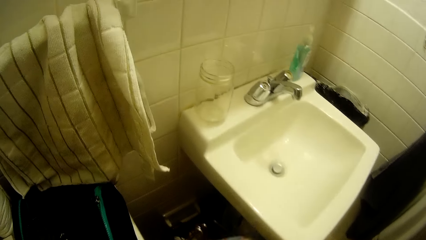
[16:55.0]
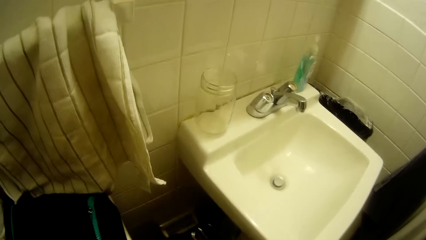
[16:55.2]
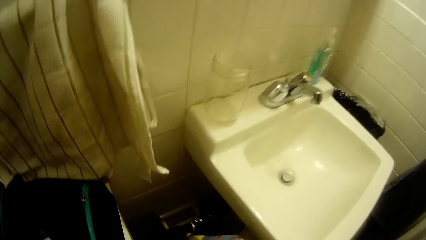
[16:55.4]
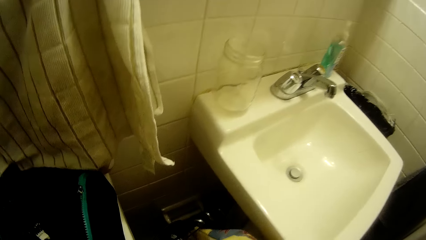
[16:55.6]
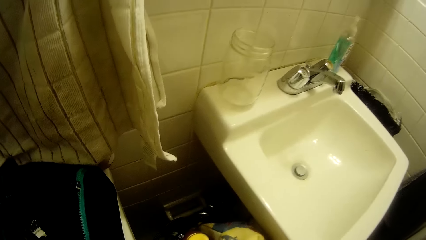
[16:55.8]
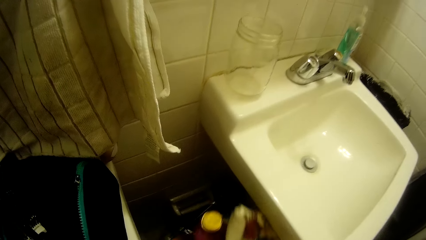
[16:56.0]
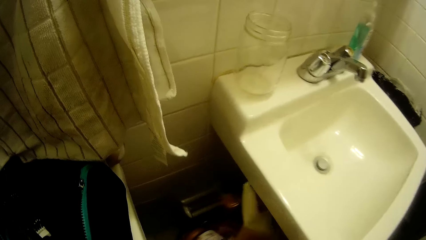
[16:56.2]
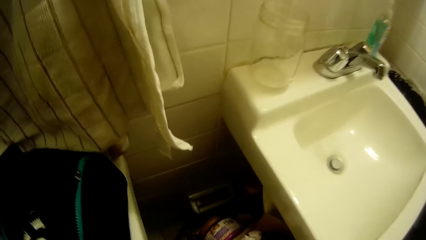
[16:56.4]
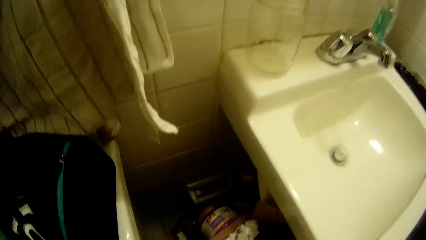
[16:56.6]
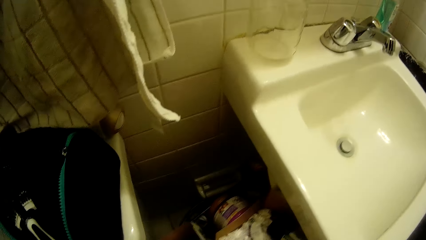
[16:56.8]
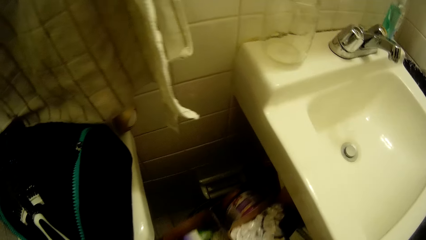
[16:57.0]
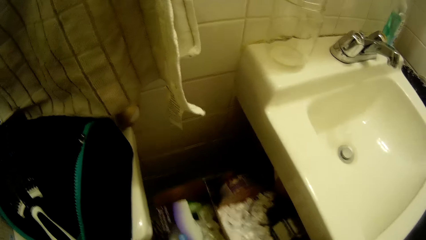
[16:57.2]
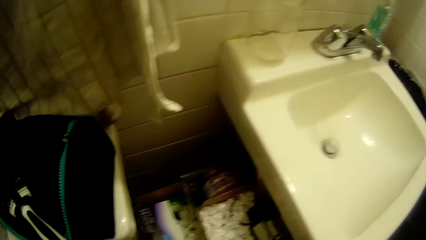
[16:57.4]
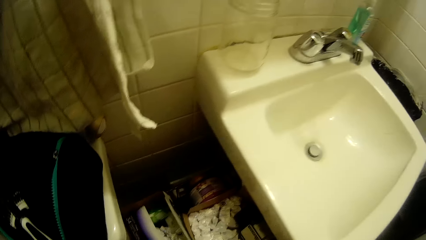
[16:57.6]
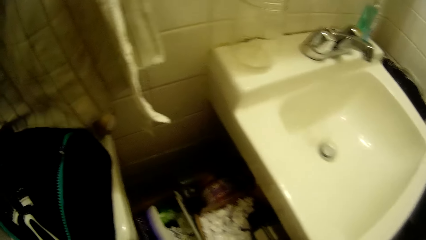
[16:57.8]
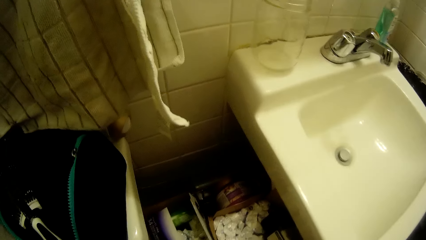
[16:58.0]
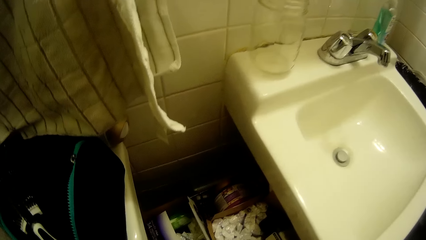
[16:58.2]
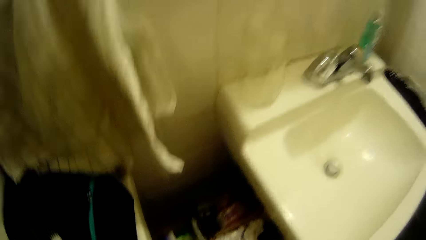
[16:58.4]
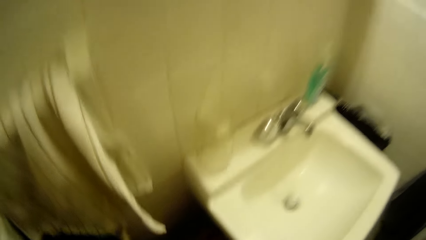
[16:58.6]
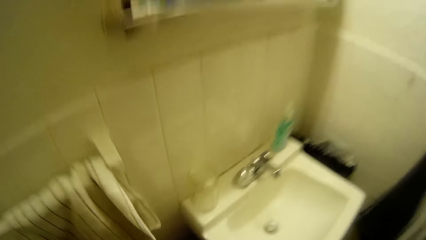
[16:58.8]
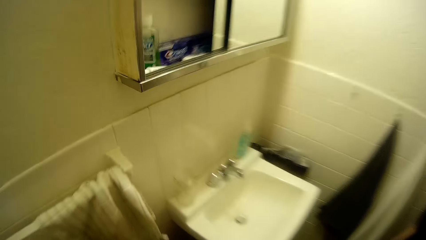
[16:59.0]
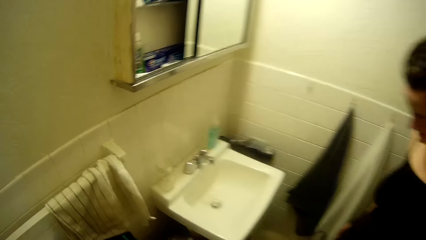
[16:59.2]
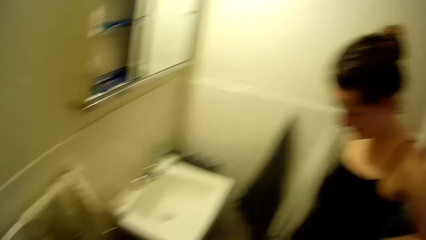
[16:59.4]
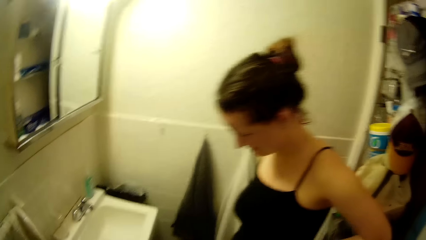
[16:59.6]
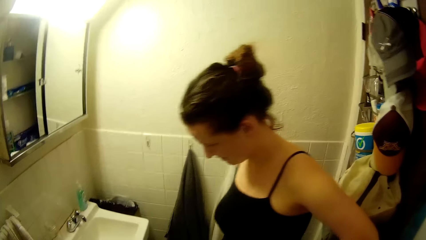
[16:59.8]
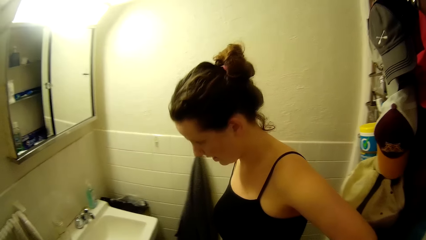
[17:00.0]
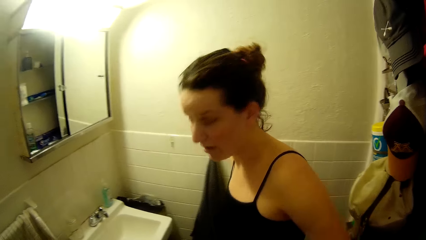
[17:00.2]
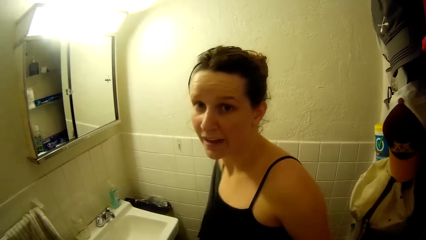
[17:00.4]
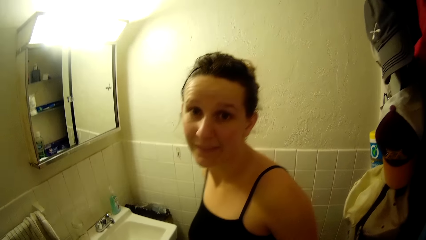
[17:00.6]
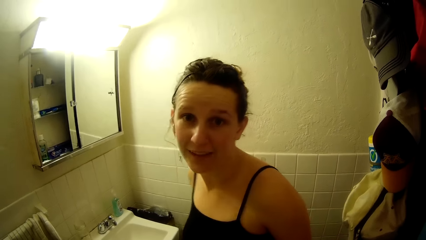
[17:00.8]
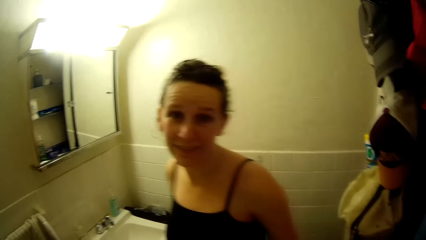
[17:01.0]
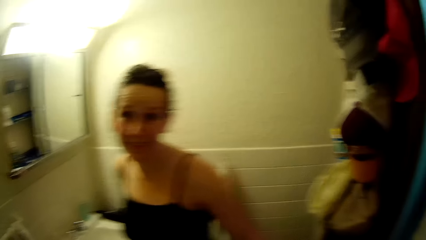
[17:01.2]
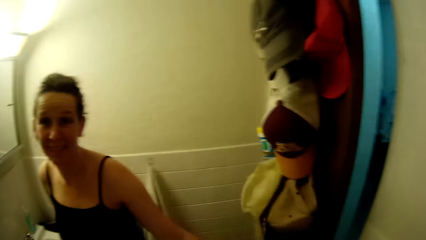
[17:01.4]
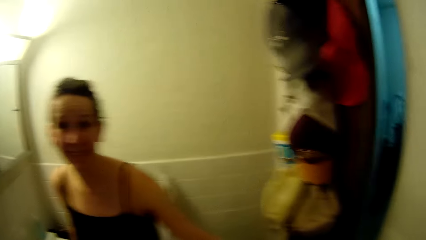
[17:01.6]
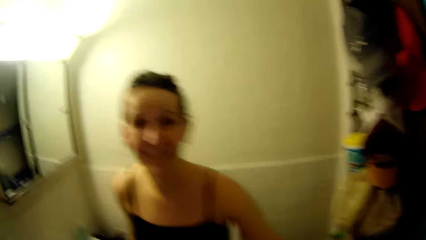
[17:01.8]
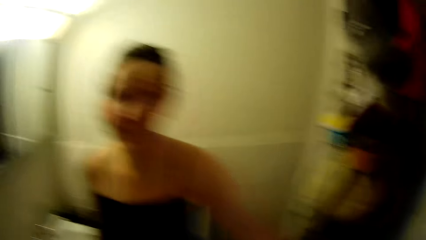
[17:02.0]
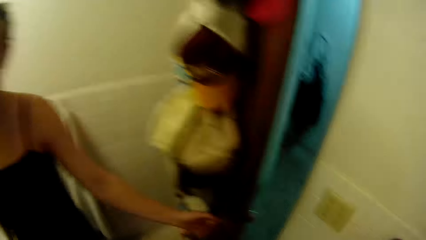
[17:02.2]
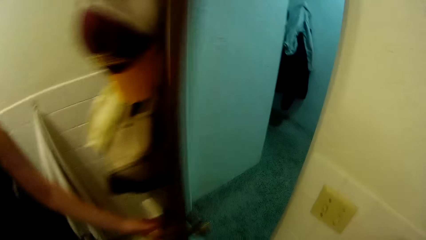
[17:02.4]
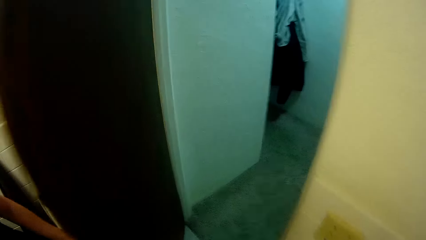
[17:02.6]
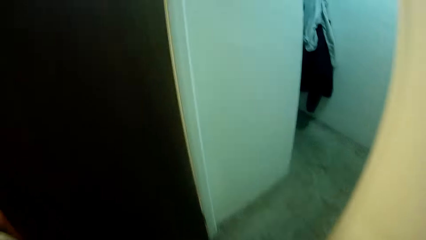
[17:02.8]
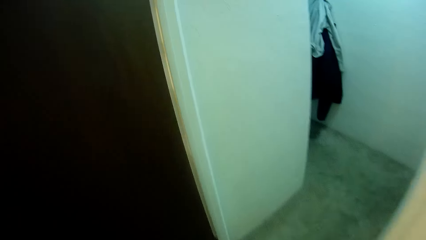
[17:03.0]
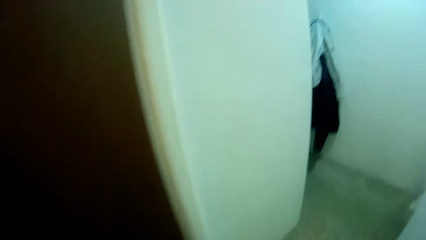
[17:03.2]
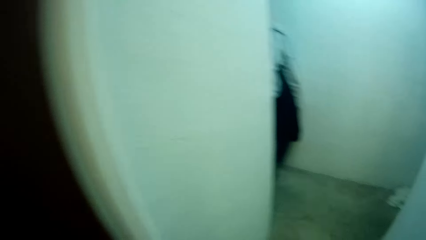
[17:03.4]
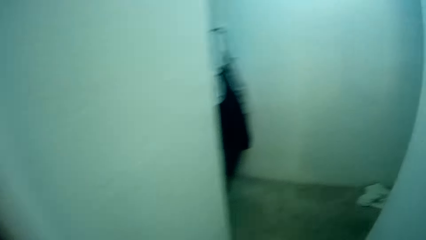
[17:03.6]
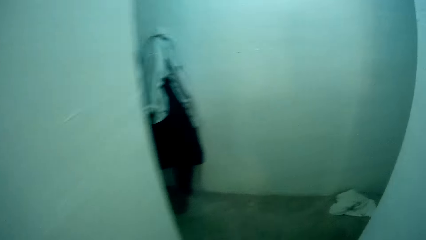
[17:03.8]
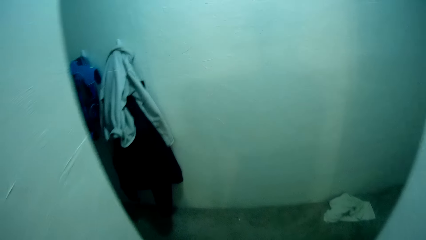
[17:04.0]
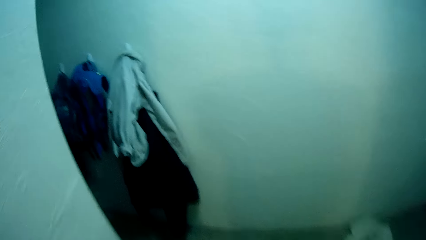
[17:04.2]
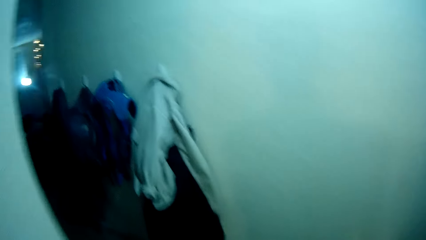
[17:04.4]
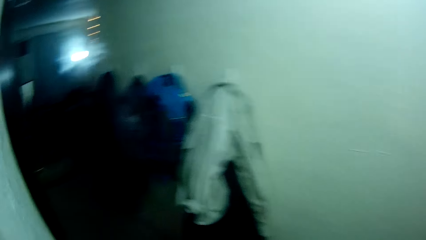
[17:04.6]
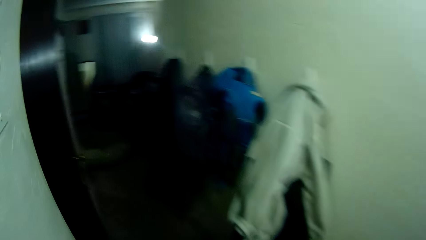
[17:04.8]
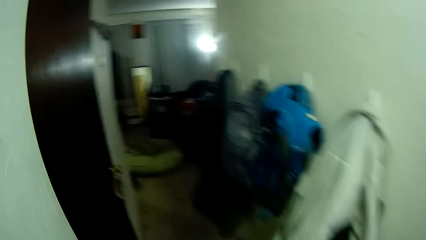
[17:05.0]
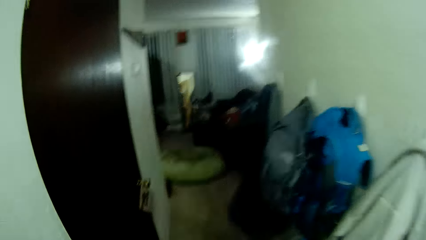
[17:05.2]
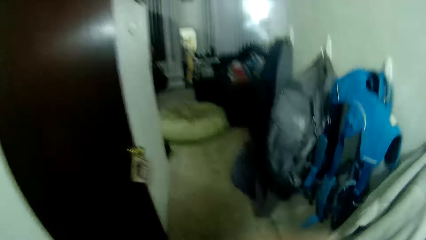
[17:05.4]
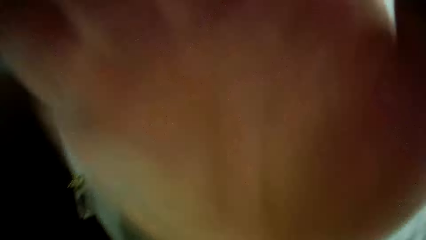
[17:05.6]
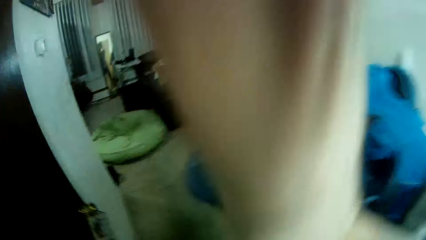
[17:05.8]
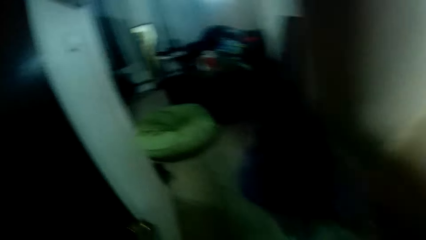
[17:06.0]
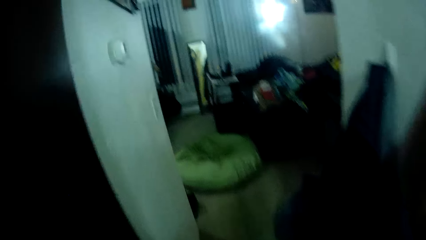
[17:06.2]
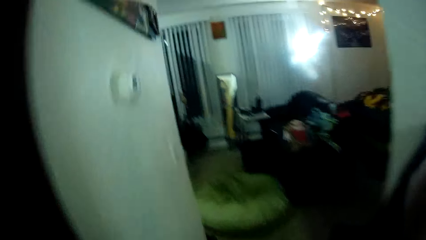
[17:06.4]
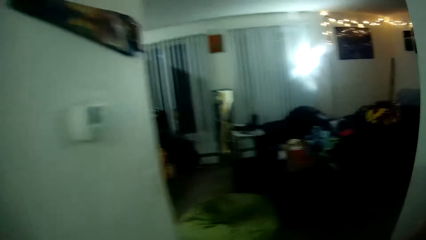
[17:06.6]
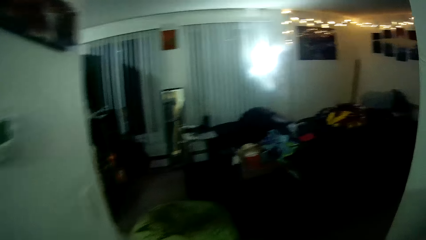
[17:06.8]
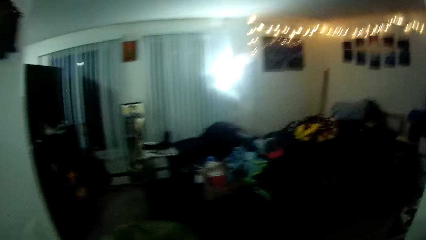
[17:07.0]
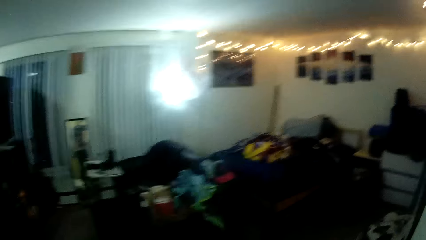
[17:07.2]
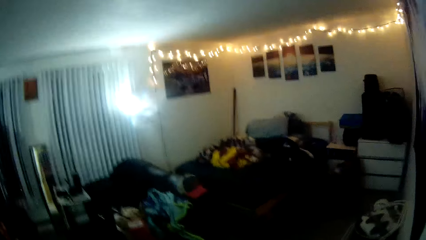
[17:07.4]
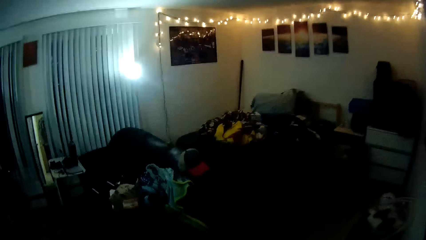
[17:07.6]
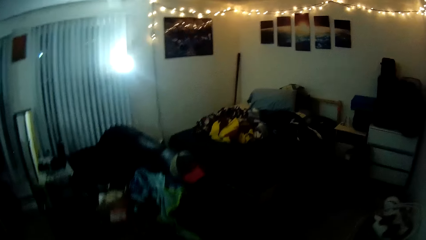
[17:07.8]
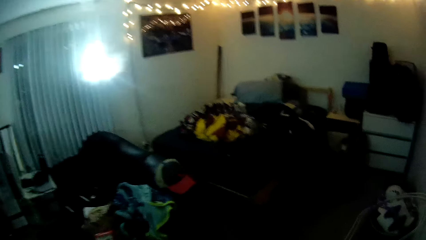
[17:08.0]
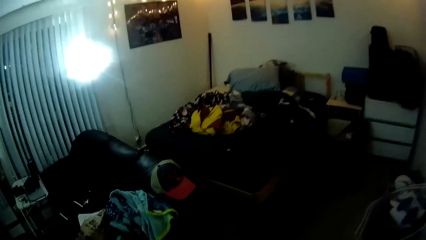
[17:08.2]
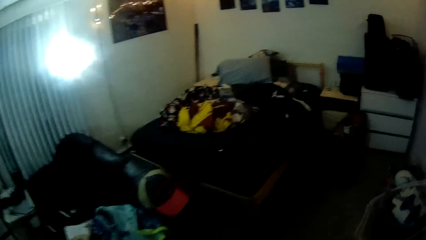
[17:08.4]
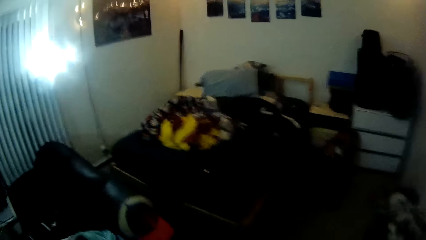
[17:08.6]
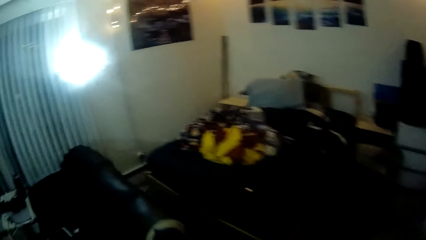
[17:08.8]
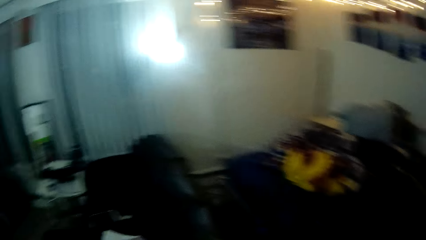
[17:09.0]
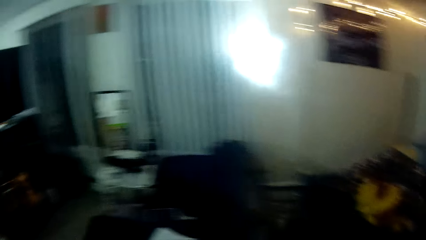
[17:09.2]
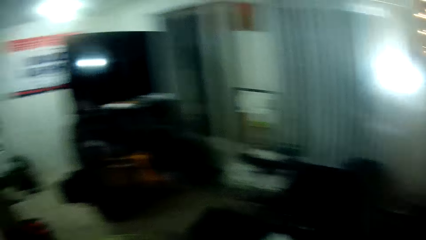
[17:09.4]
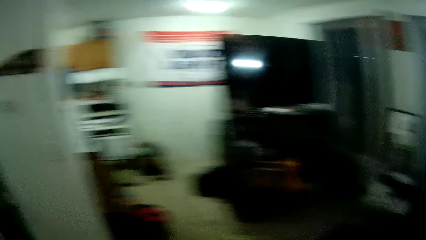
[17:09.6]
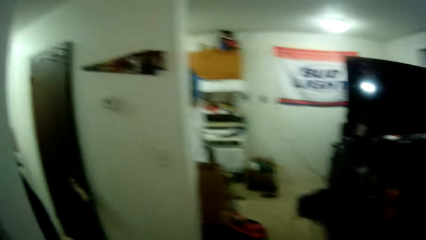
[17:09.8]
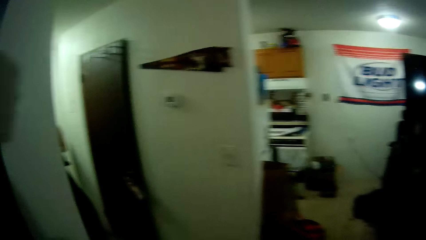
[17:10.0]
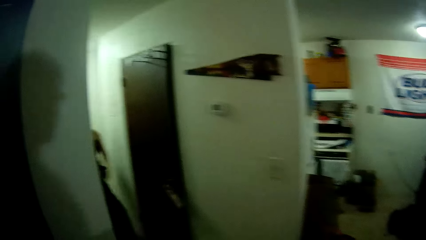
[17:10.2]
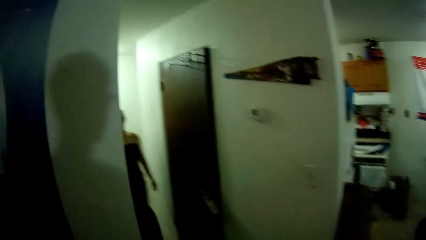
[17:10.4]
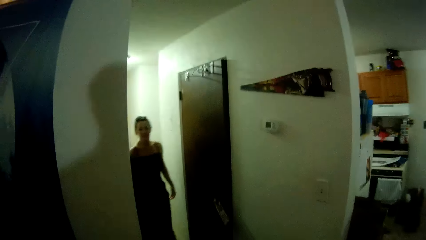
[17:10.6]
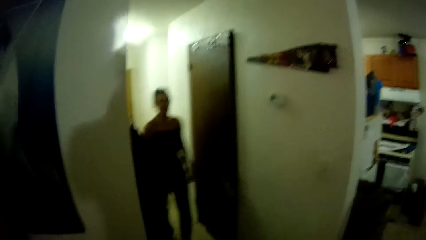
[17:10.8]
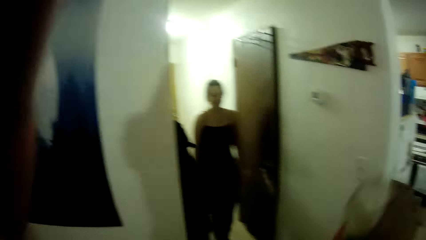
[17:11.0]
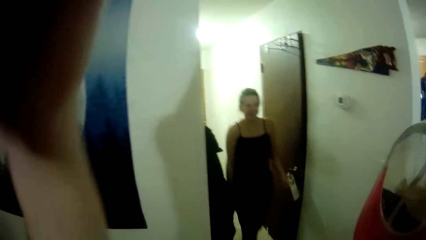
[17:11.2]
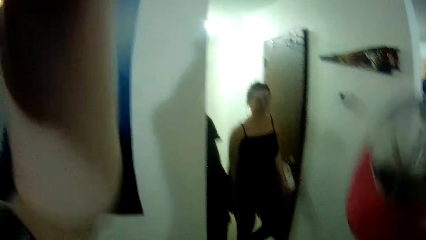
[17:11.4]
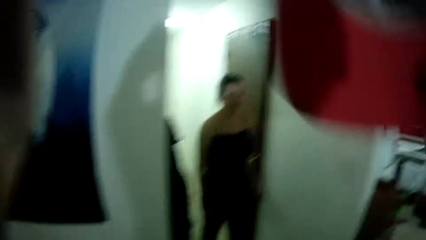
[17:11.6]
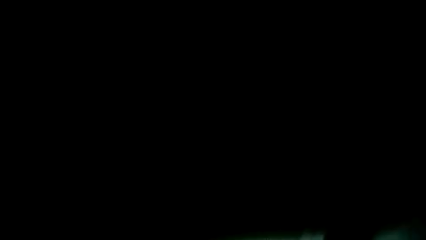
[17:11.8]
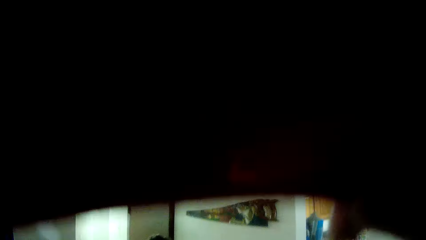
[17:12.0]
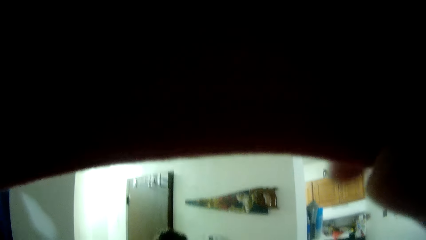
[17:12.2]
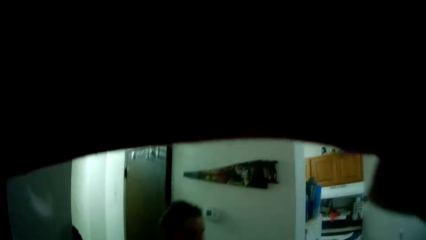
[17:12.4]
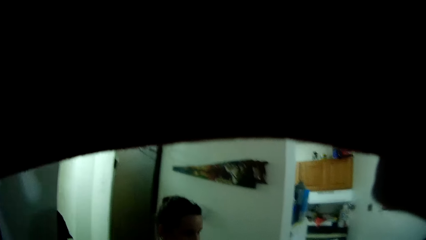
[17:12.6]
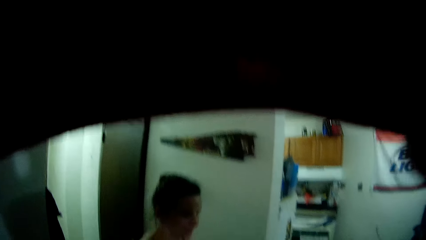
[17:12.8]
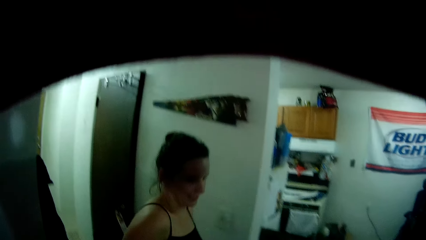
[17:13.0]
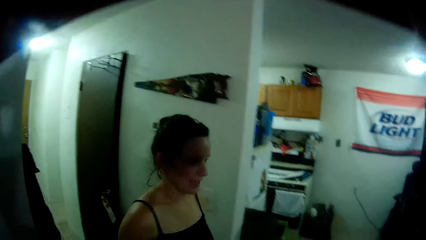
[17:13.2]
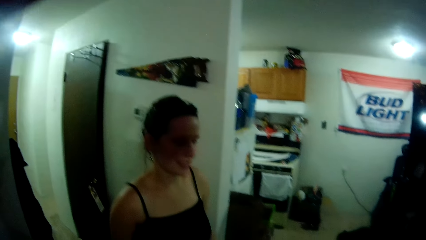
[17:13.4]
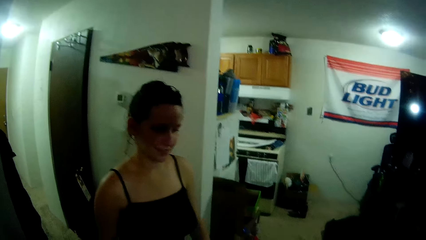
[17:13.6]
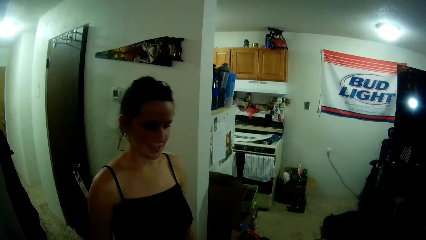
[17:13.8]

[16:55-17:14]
The camera wearer drops the grocery bag on the bin with both hands. The woman talks with the camera wearer. The woman opens the bathroom door with her left hand. The camera wearer walks out of the bathroom. He walks around the room. He adjusts the camera on his head with his right hand. He walks around the room. He adjusts the camera on his head with his left hand and wears a cap on his head with his right hand. The woman walks around the room.
